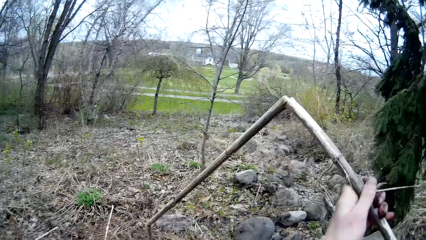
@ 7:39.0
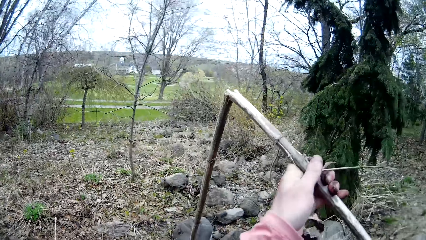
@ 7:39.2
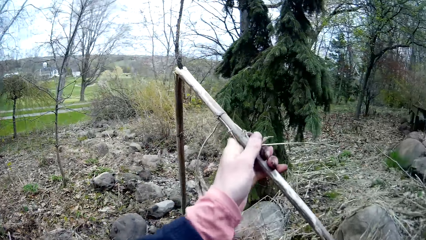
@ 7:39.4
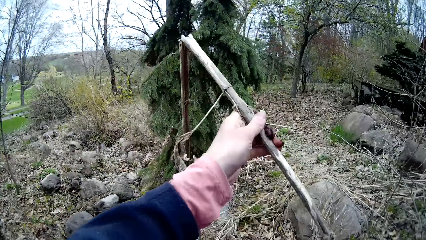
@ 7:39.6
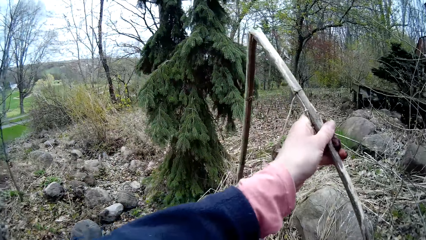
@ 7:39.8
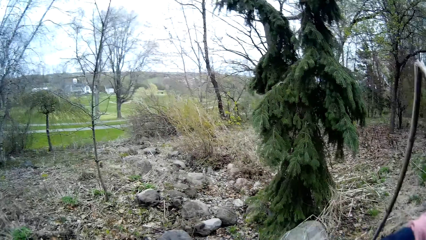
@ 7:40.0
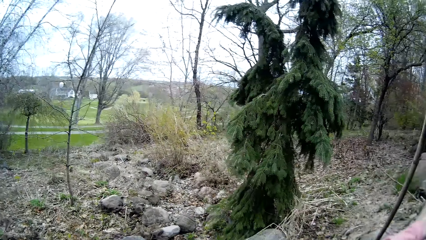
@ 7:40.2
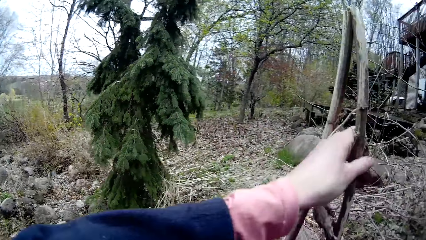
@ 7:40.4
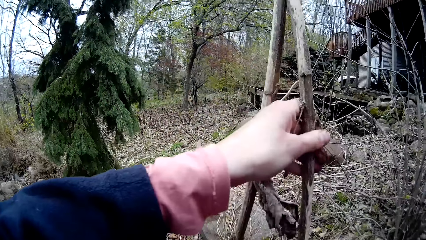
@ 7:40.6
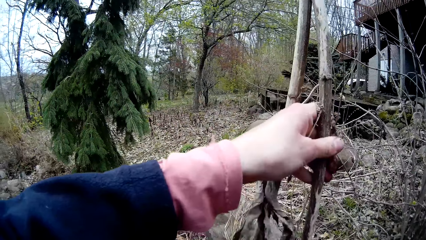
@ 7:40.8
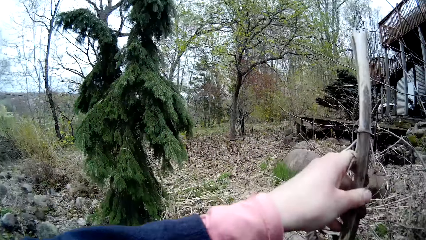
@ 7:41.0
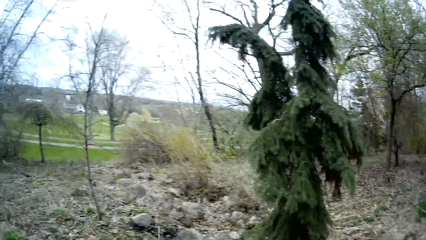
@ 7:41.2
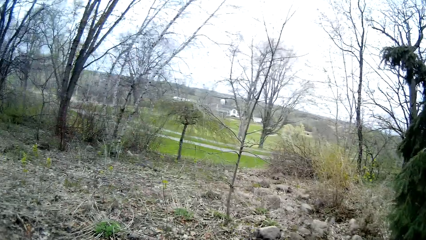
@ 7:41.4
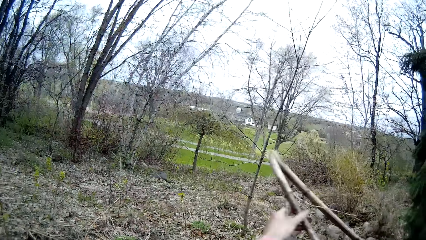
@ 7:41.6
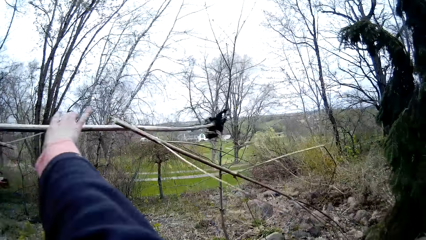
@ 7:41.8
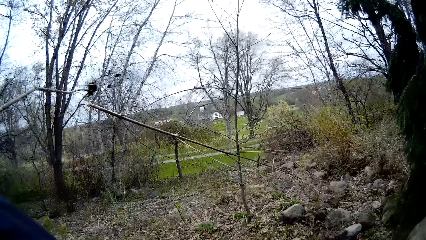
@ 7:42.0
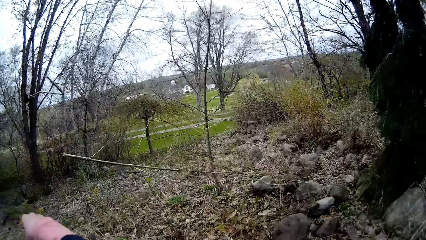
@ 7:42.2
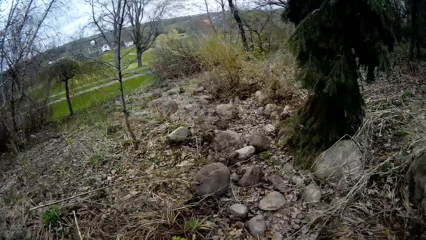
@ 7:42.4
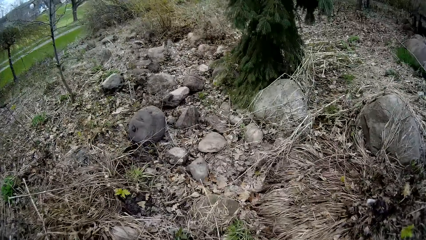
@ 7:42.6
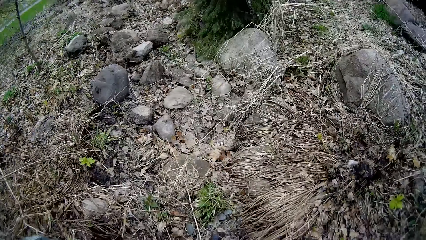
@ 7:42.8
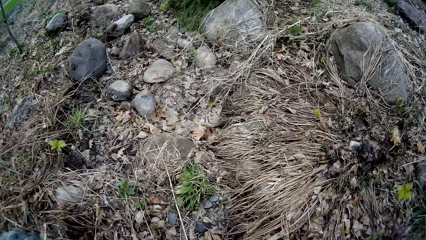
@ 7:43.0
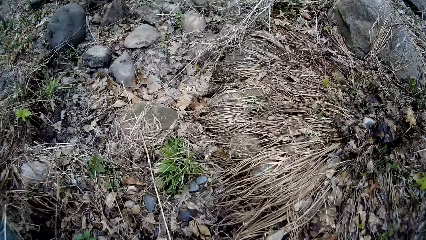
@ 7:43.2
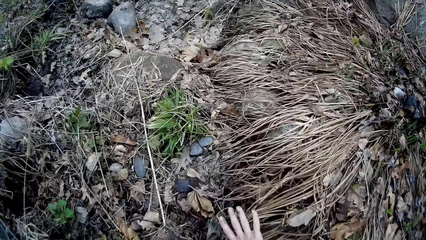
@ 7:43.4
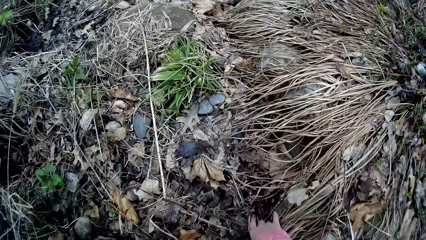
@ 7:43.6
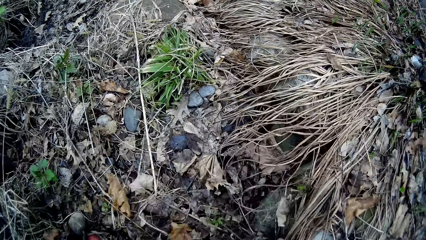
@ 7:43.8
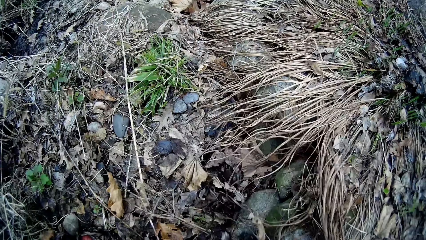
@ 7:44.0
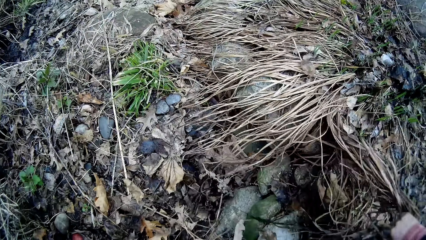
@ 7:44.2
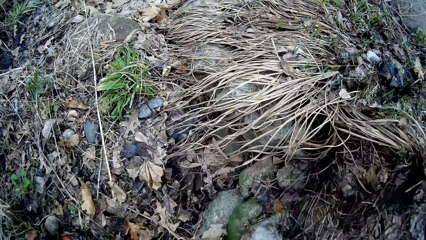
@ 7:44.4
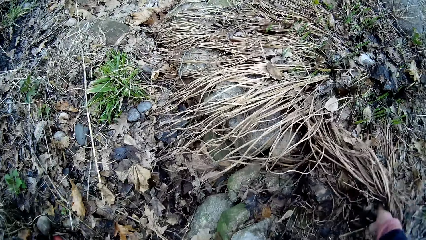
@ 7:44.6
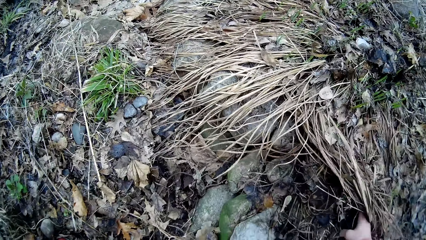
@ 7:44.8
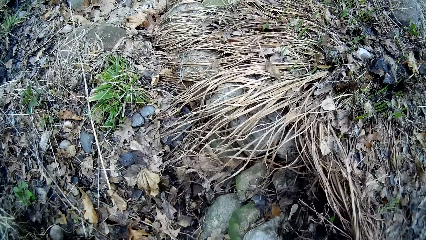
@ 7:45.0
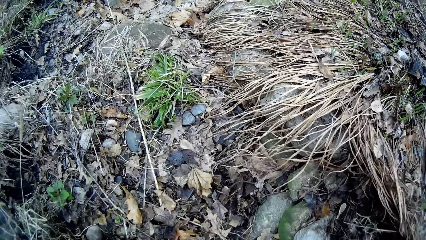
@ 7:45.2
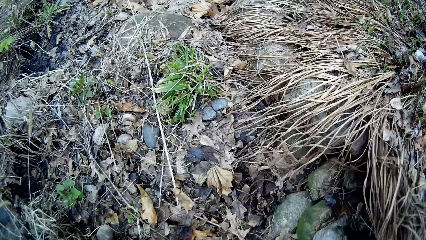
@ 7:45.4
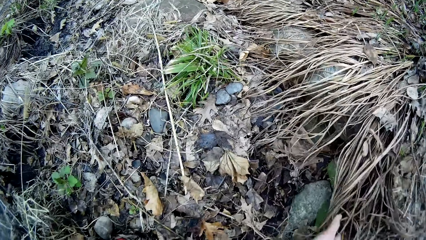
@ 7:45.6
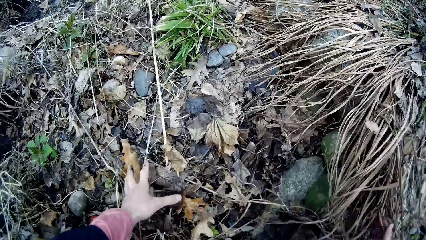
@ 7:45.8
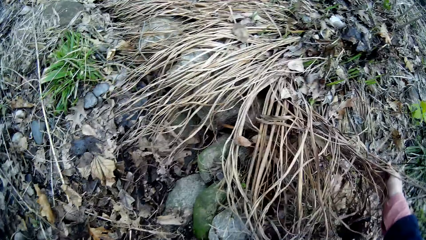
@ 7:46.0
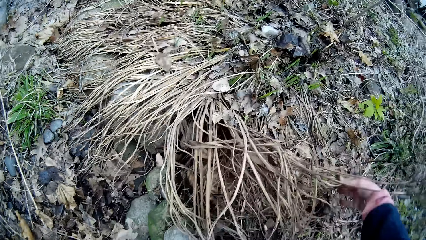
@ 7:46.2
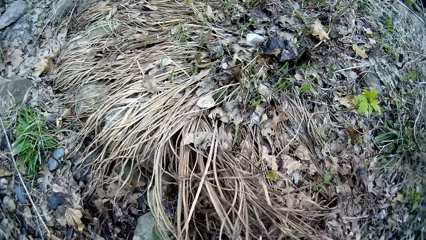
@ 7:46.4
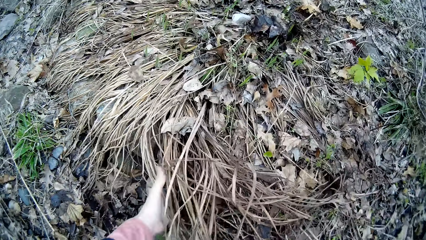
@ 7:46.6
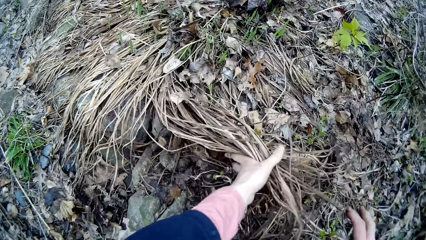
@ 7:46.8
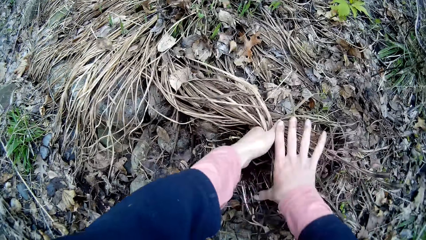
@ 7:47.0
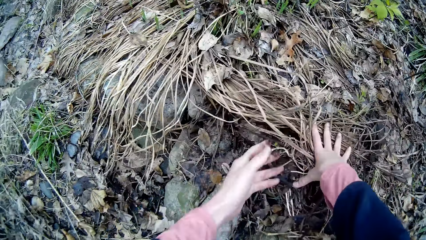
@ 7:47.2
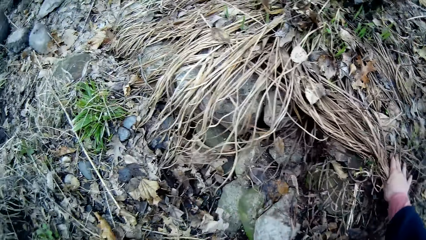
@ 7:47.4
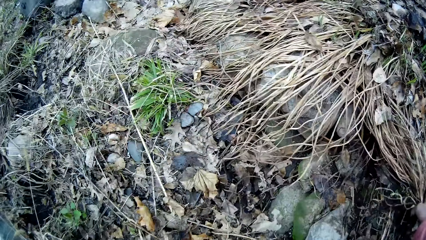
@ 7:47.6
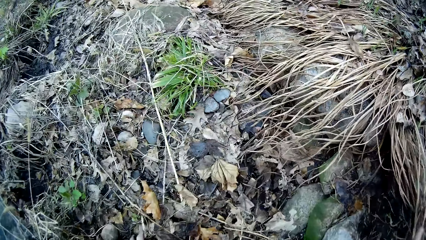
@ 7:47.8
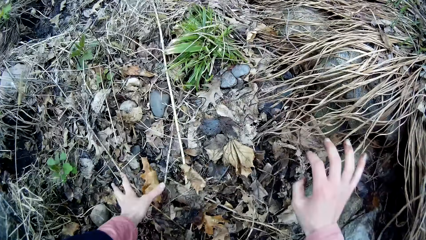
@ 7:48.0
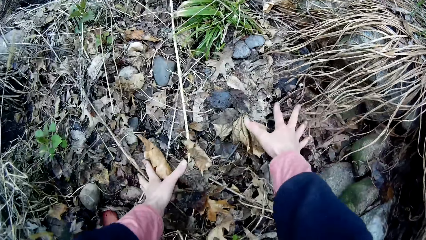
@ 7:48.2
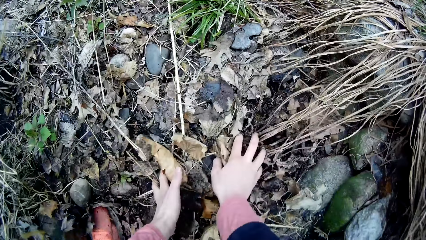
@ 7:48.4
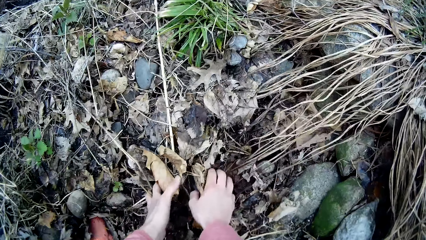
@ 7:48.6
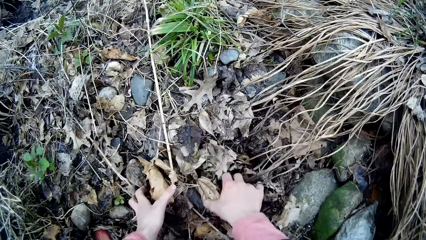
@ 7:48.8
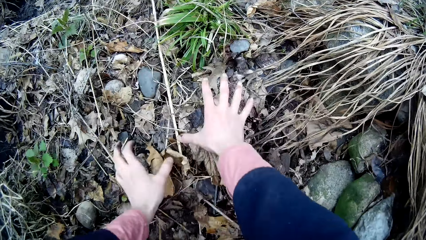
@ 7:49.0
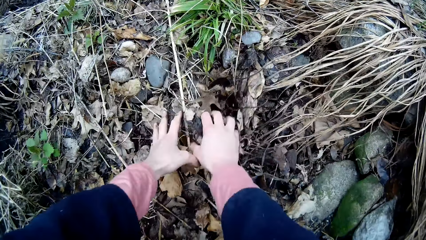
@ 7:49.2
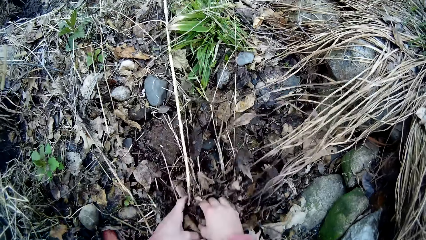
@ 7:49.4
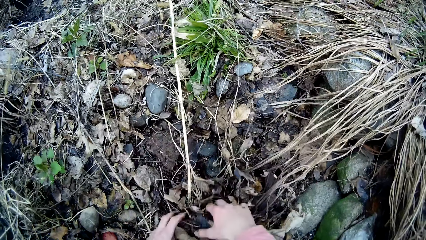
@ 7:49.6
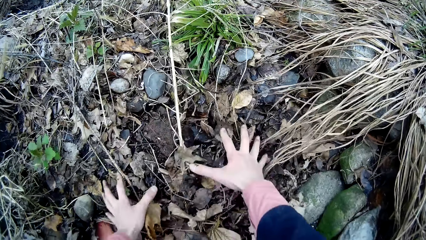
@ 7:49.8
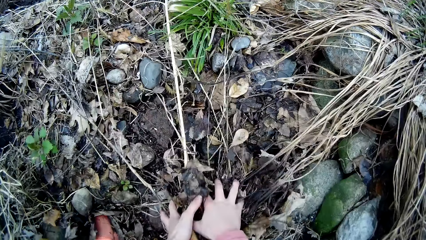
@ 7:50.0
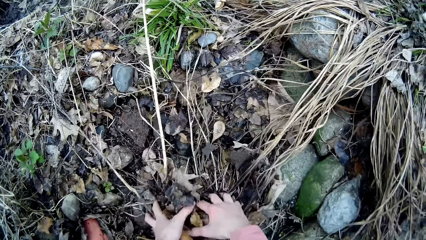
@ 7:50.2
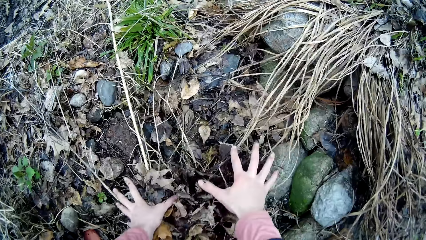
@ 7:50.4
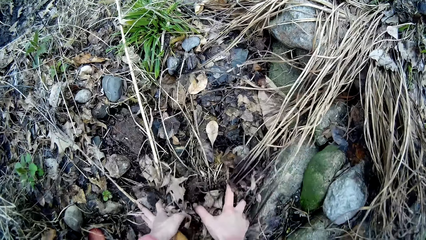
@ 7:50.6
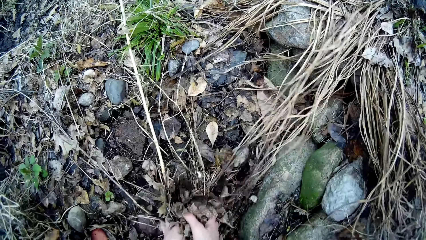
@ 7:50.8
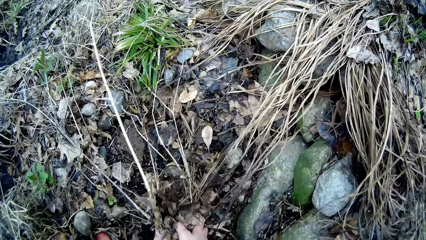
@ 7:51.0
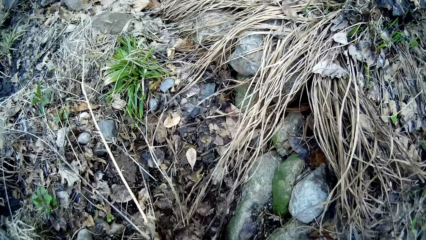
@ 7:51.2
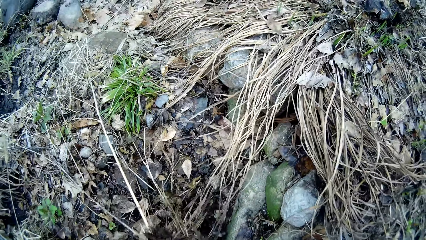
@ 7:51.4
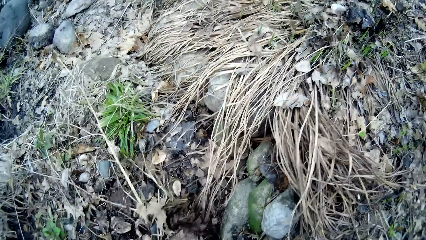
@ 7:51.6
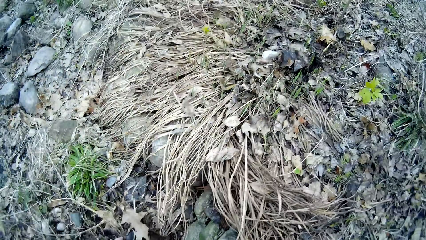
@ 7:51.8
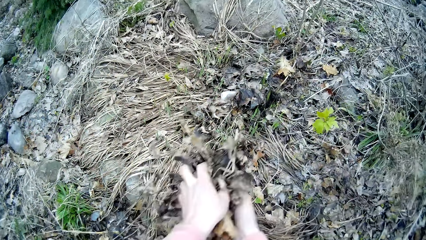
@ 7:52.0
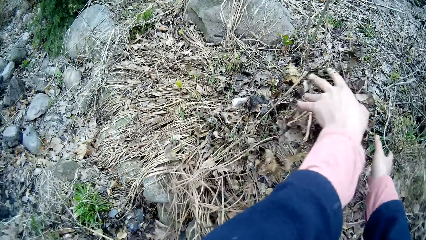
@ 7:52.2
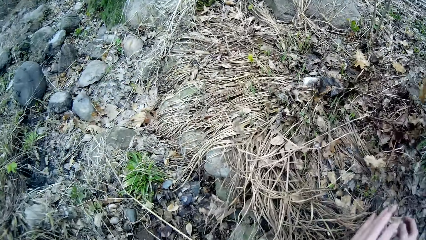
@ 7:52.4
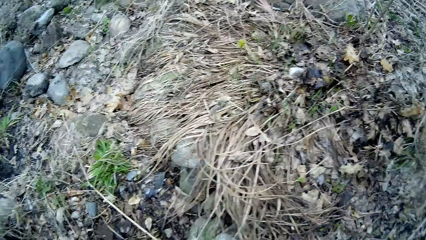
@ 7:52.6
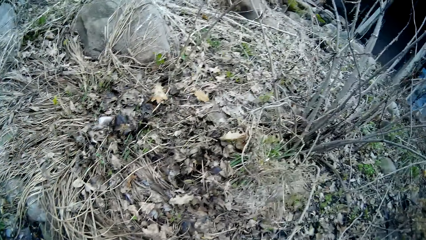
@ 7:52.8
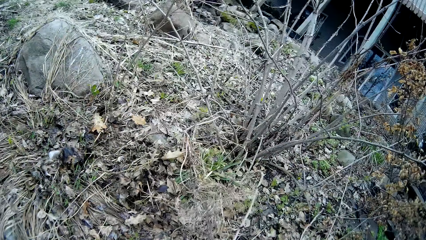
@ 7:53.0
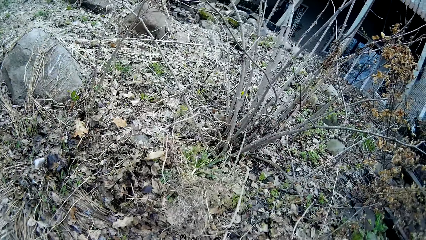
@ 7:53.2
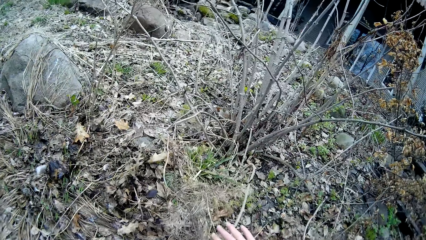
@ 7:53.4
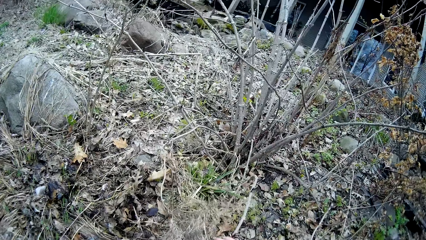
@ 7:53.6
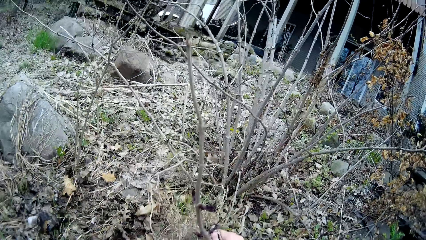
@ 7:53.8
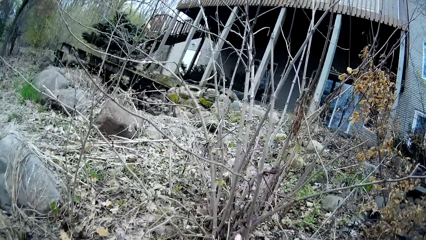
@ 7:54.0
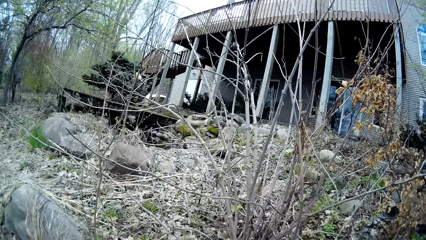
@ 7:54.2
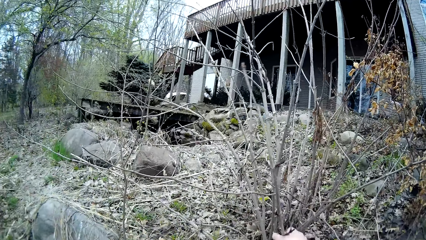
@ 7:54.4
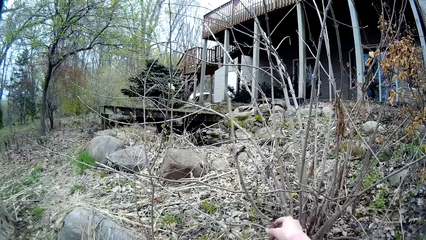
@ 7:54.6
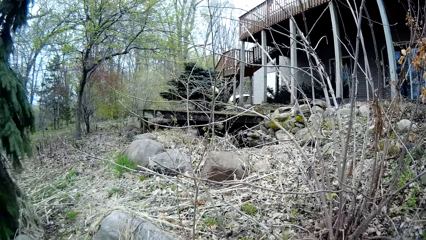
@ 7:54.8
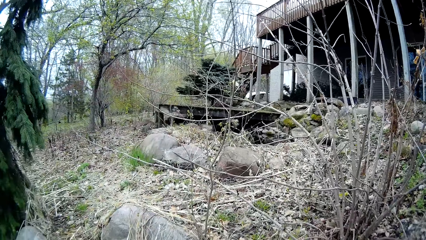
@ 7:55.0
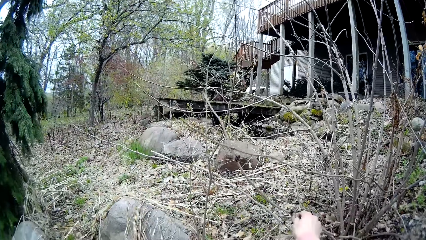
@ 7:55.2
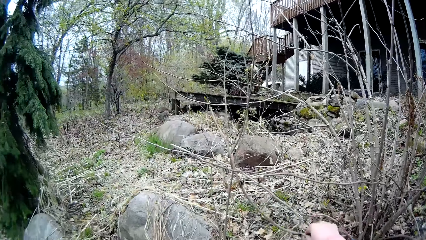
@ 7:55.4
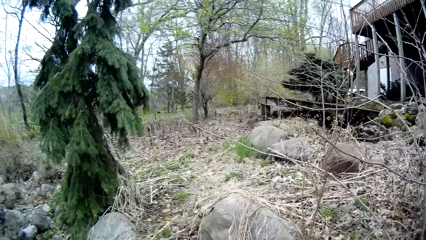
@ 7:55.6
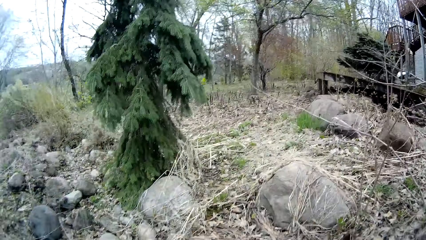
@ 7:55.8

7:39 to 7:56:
The camera wearer moves dry branches. They search through the leaves. They gather dry leaves. They throw the dry leaves on the ground.
